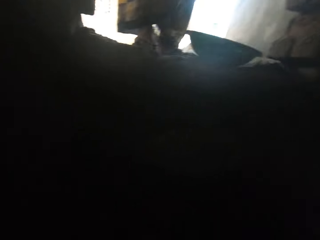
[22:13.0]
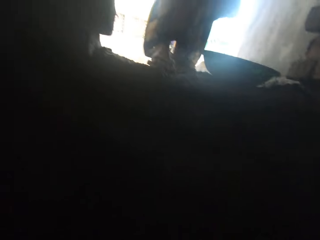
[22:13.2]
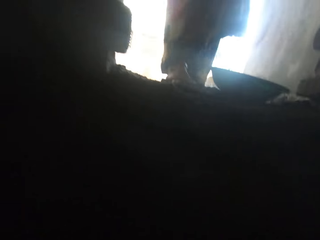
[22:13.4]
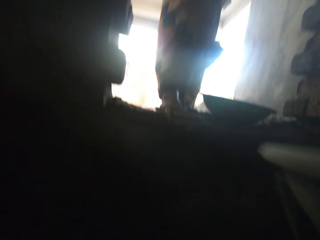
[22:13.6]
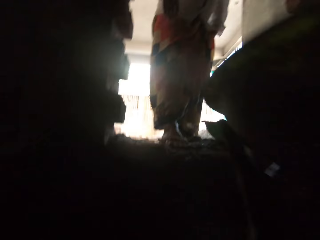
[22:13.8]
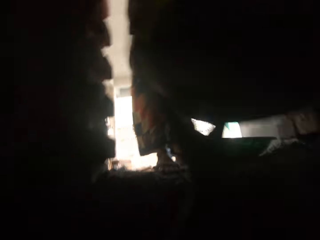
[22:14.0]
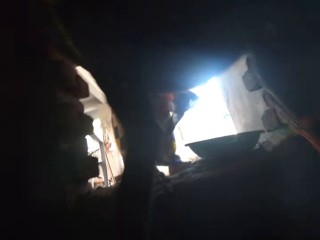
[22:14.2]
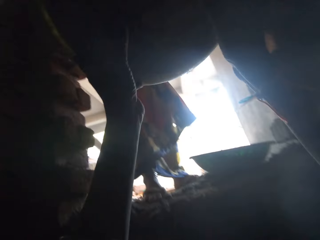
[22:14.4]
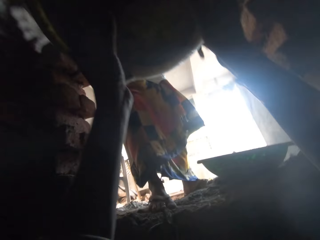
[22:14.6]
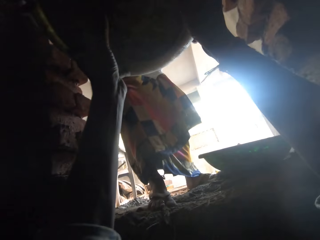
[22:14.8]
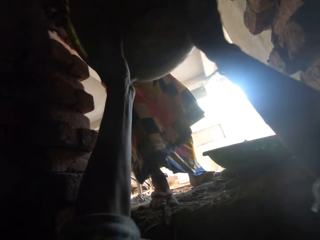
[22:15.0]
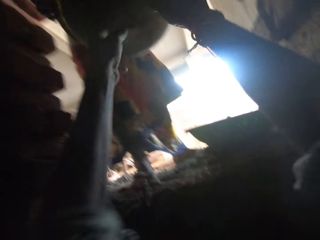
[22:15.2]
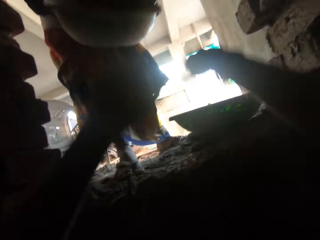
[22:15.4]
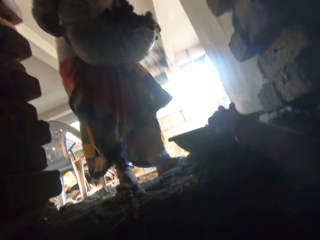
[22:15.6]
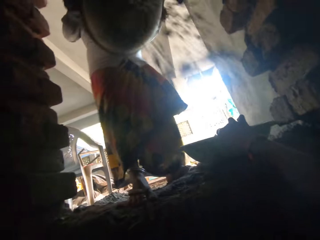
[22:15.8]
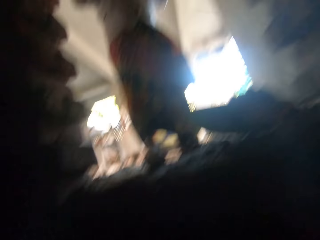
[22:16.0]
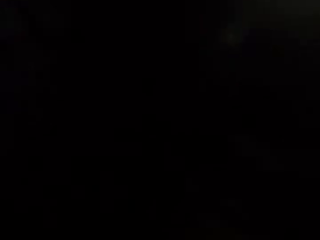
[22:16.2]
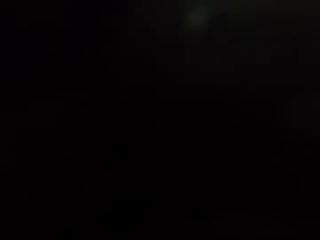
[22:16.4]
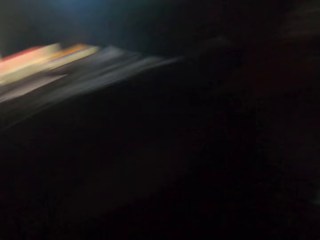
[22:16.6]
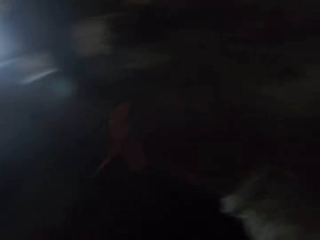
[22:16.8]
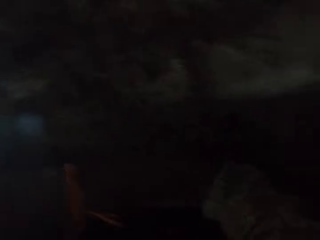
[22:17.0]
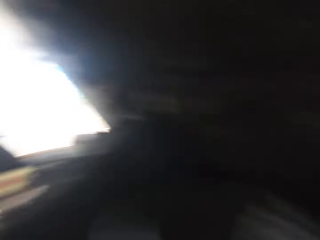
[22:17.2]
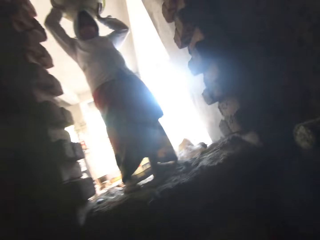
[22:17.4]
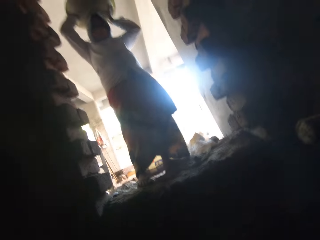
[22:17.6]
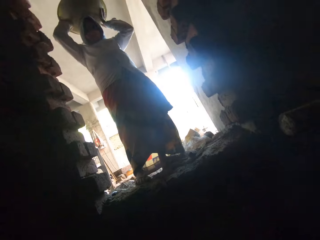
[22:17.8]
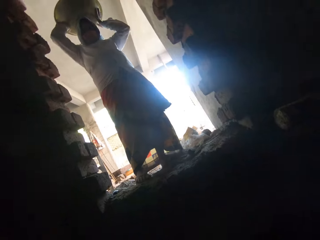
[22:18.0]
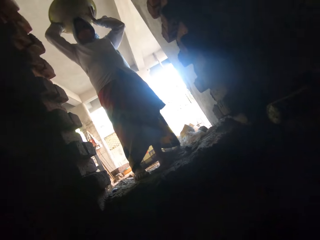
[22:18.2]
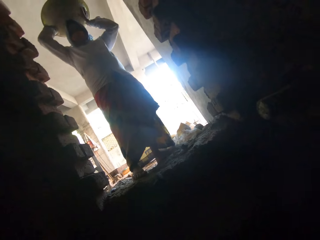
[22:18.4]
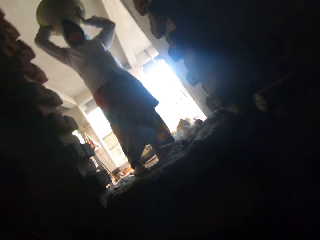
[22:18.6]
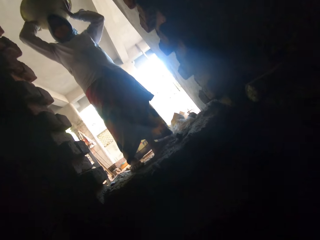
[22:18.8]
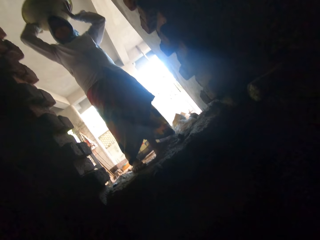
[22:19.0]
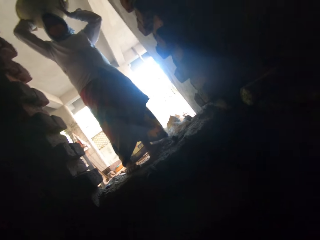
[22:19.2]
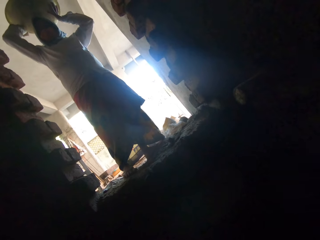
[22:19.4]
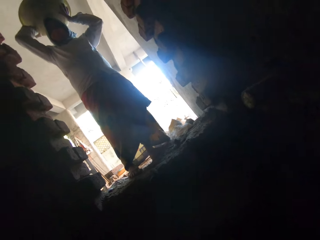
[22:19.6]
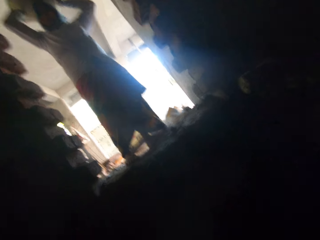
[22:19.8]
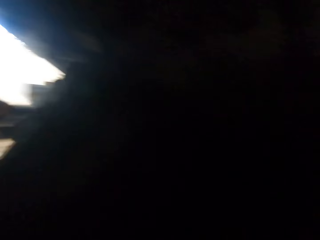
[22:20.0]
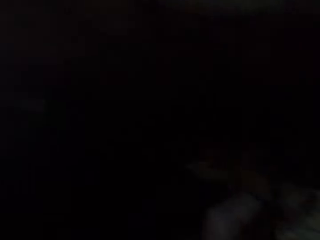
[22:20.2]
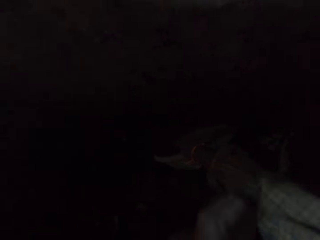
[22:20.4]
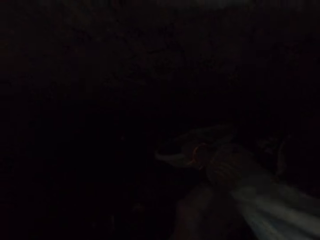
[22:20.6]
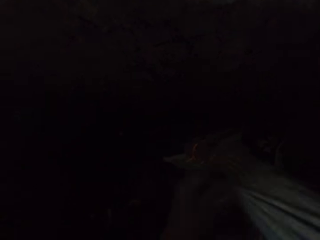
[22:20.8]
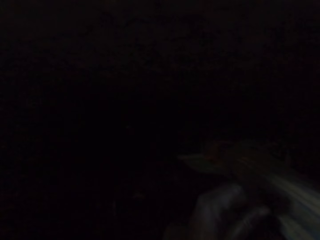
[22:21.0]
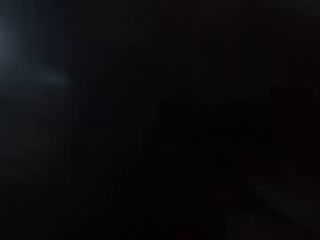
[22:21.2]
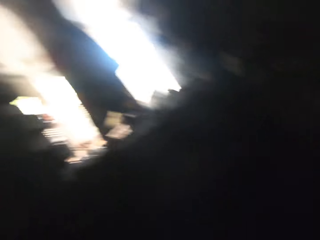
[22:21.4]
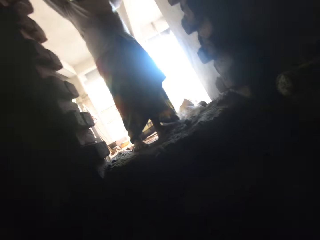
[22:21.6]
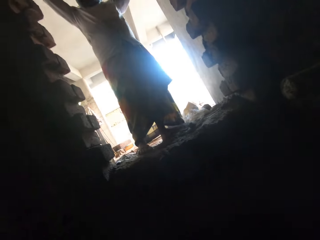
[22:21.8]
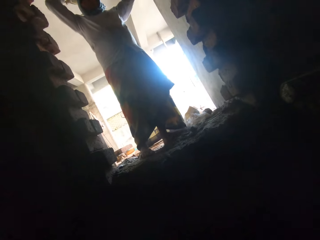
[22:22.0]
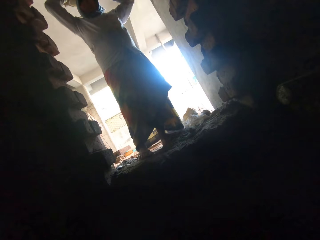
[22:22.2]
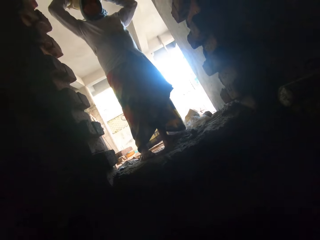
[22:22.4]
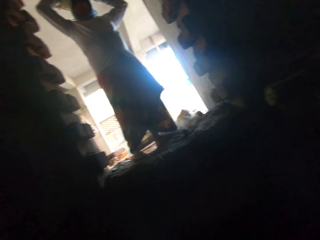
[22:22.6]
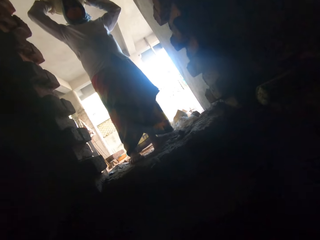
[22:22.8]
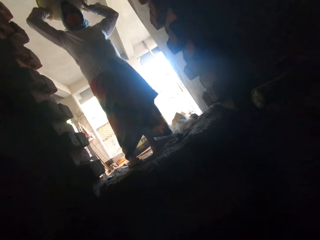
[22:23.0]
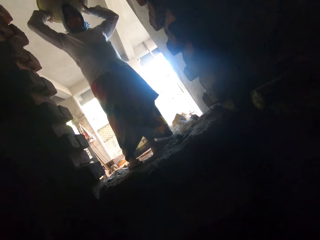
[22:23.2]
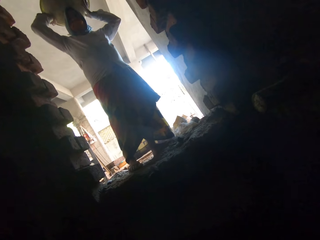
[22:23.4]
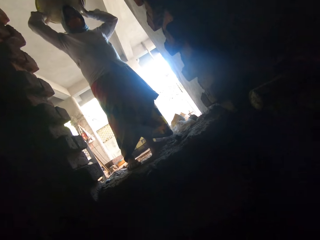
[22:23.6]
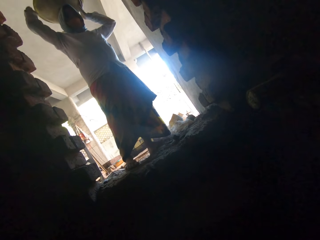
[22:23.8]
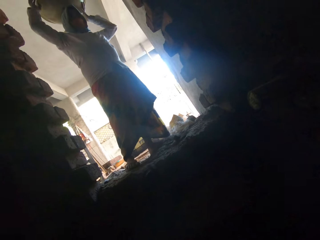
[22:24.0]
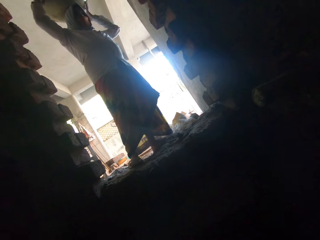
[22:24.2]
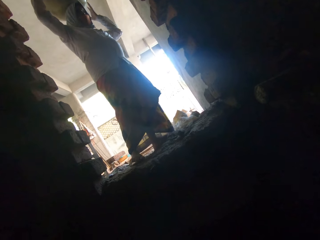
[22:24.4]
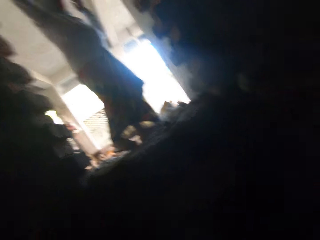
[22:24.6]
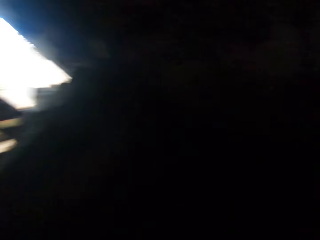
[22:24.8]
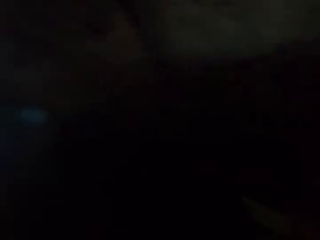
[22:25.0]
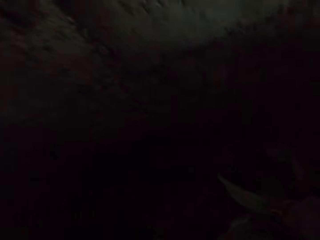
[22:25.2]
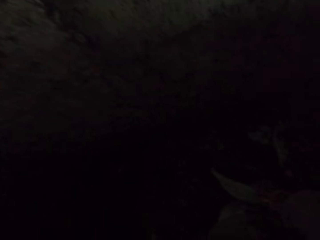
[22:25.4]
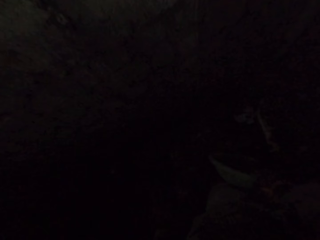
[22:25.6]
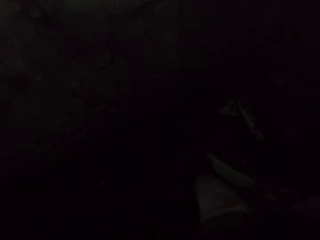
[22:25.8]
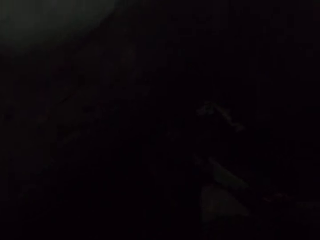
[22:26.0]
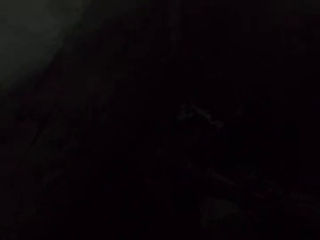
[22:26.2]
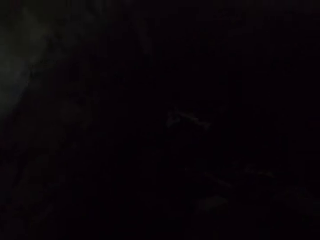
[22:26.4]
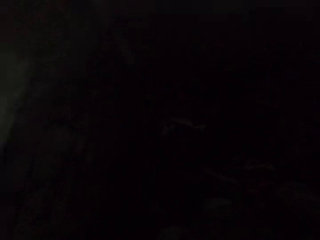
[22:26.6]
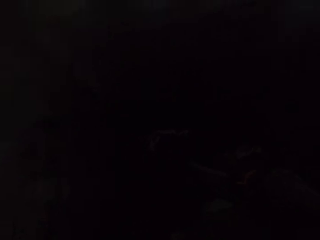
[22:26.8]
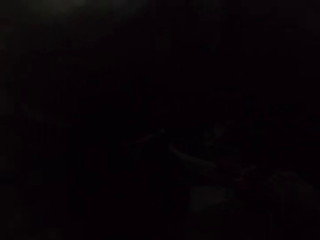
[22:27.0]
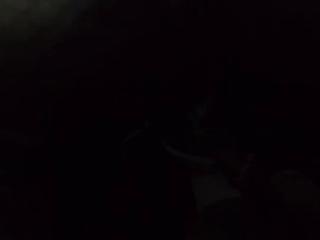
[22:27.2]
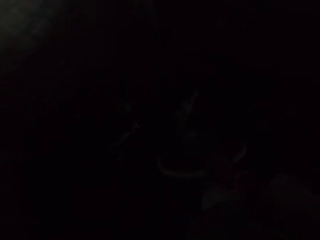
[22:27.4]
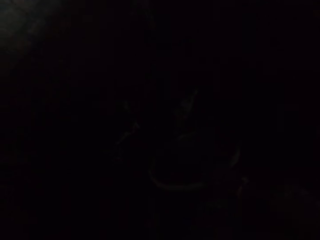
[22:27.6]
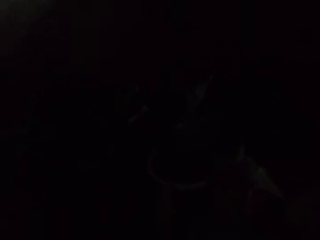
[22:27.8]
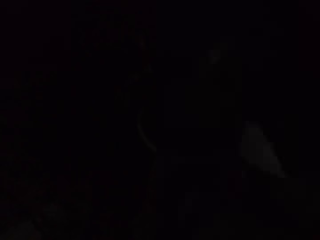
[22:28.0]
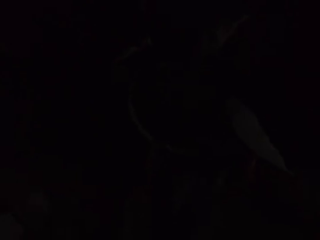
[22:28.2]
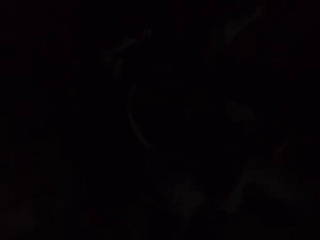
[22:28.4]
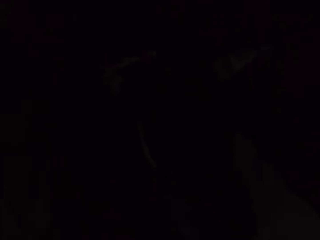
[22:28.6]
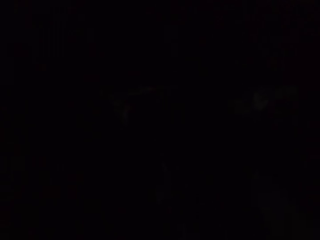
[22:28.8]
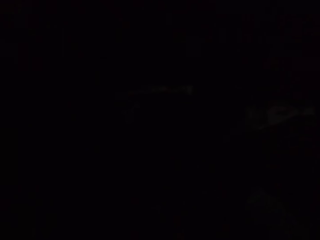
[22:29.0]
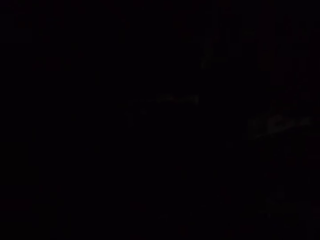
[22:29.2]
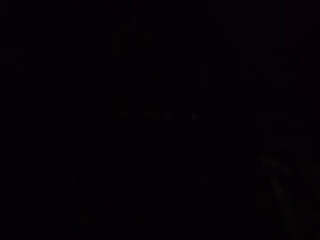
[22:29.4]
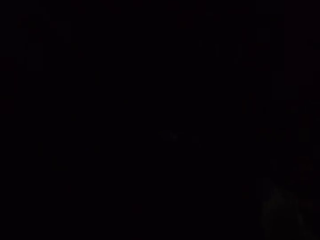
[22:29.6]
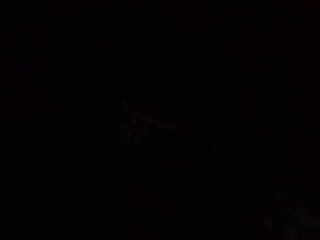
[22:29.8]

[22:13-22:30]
The camera wearer lifts the head pan with both hands. The woman takes the head pan from the camera wearer's hands with both hands. The camera wearer gives a cement basin to the woman. He places his right hand on the head pan on the ground. He converses with the woman. He pulls the head pan on the ground with his right hand. He picks up a cement bowl. He converses with the woman. He chats with the woman.

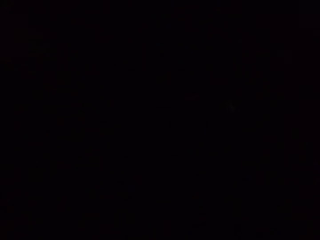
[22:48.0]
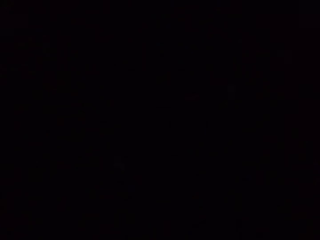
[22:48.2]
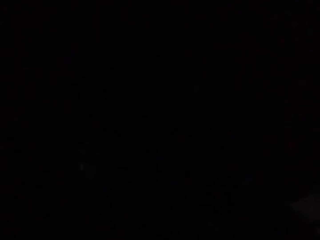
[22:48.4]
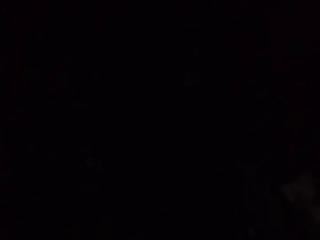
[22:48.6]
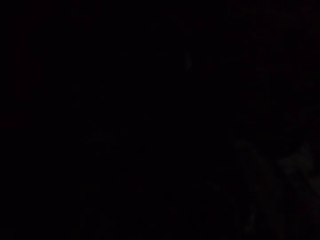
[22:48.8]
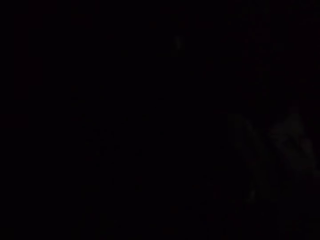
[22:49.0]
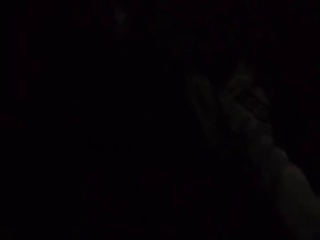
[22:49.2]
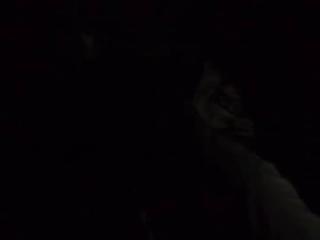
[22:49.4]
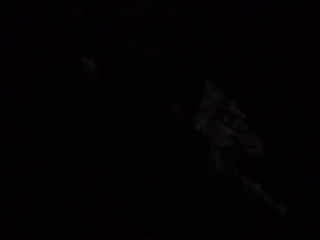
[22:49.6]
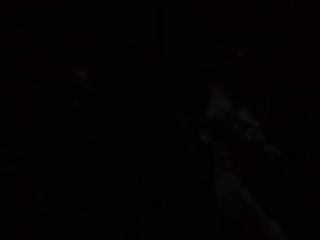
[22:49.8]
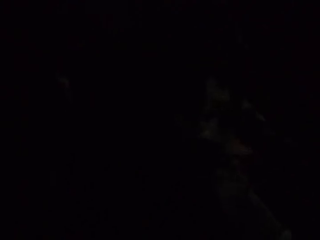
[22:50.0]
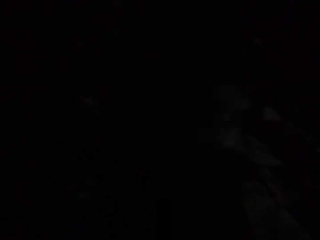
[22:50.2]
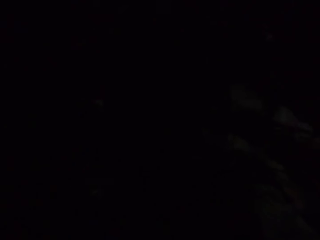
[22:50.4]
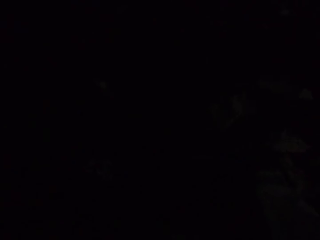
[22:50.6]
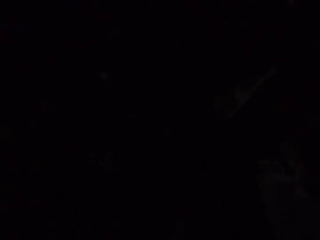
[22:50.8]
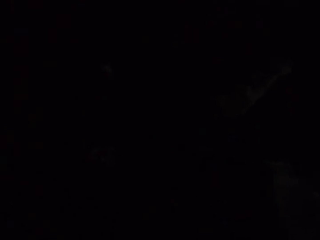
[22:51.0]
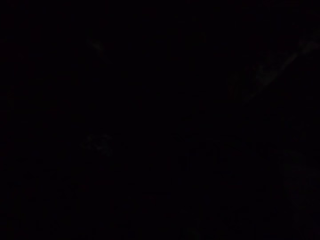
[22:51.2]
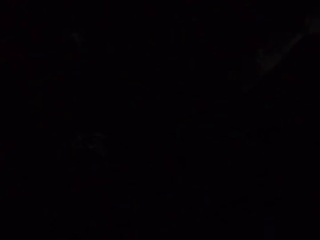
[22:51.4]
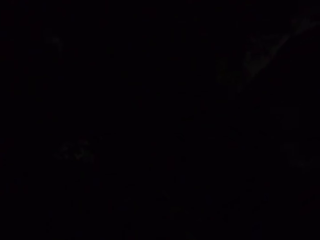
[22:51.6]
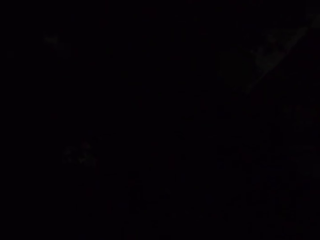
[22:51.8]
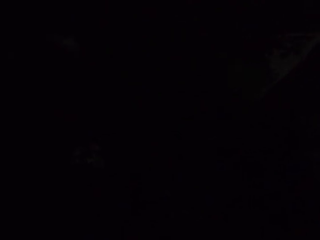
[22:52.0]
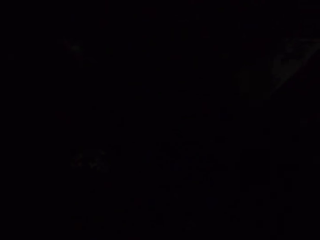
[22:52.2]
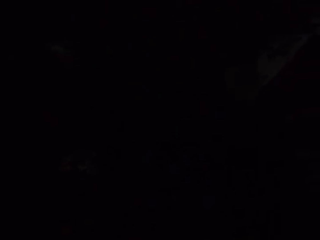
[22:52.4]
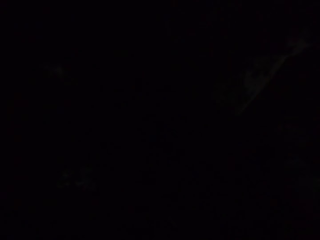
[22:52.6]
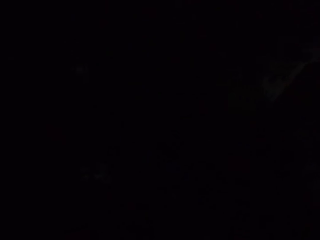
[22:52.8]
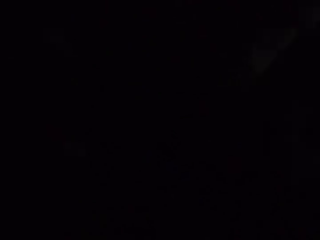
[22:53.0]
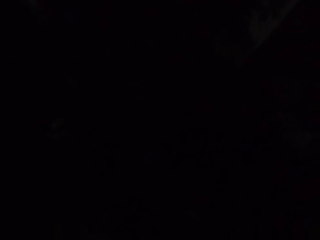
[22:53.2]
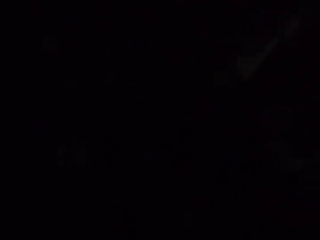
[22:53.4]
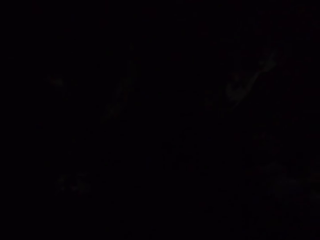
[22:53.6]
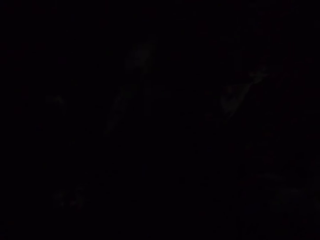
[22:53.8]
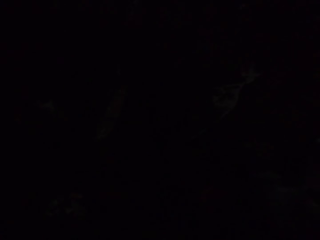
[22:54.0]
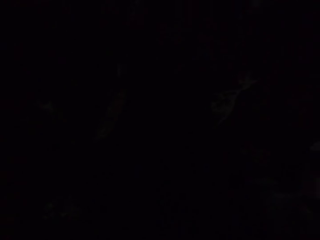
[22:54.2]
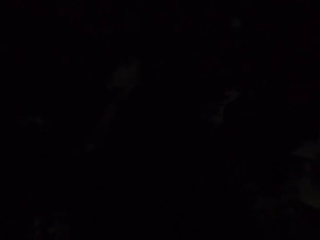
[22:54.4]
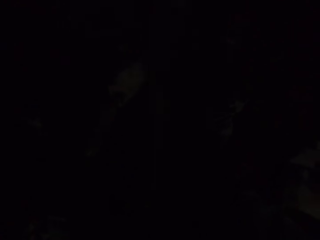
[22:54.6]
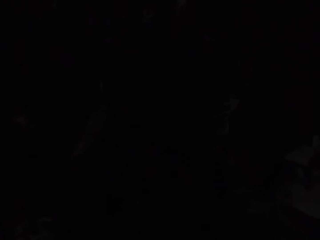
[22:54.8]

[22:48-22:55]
The camera wearer puts bricks on the wall.
